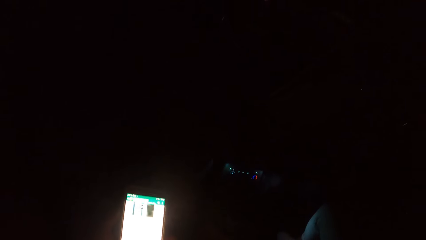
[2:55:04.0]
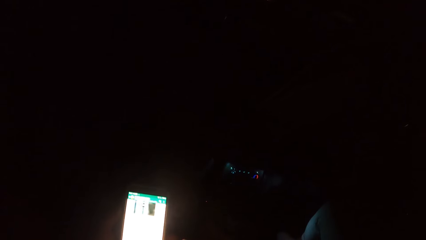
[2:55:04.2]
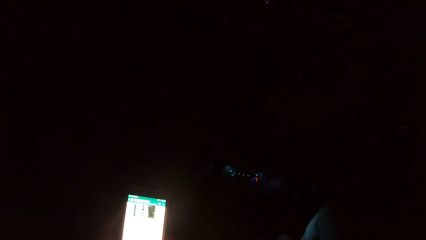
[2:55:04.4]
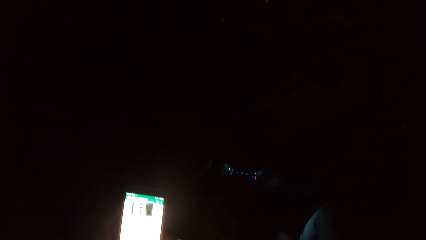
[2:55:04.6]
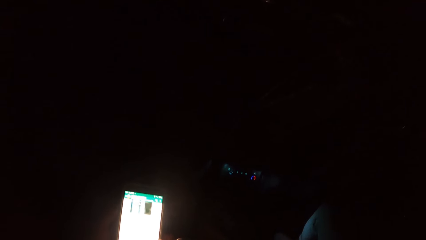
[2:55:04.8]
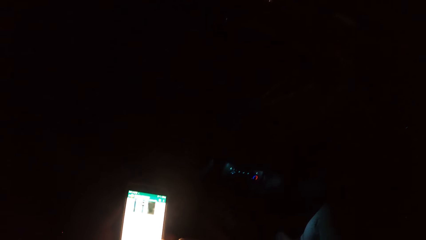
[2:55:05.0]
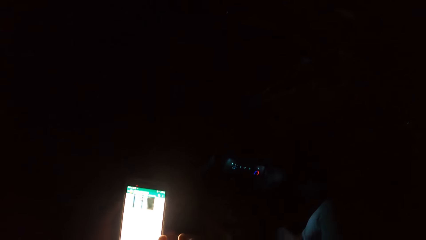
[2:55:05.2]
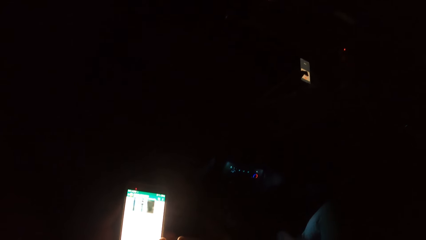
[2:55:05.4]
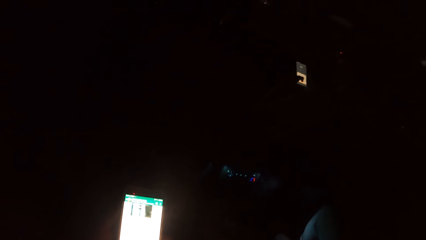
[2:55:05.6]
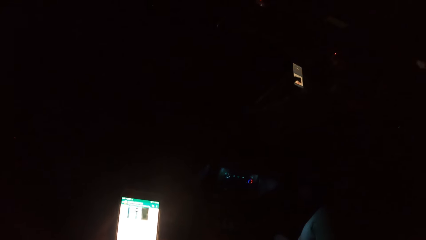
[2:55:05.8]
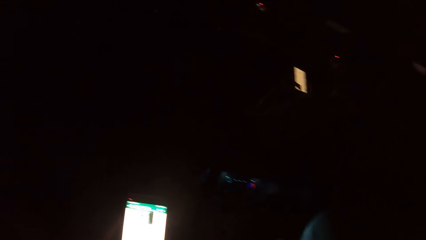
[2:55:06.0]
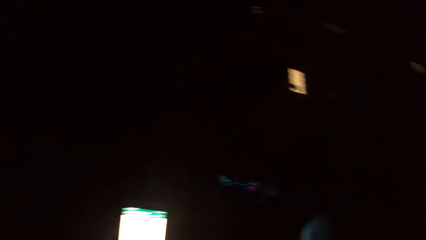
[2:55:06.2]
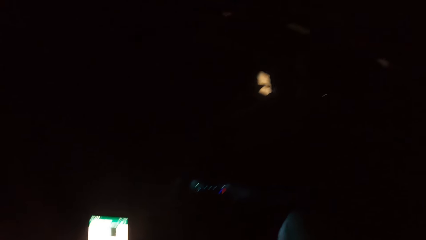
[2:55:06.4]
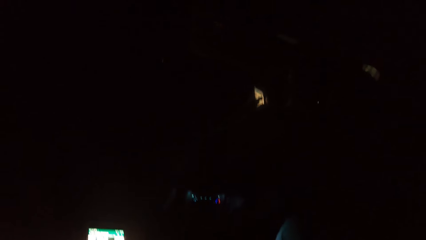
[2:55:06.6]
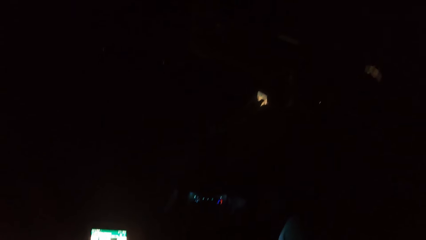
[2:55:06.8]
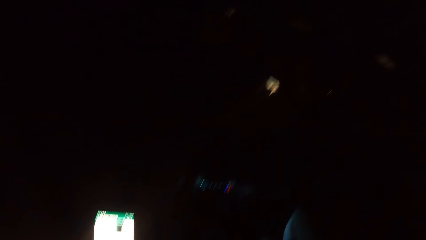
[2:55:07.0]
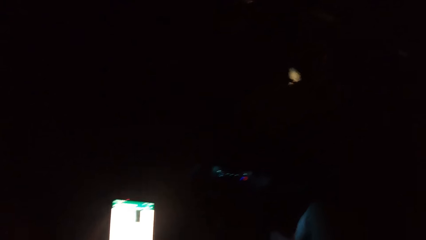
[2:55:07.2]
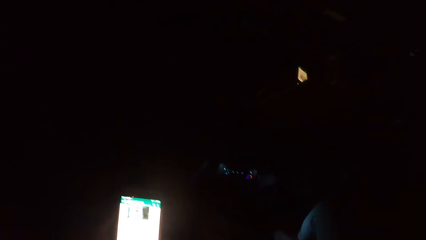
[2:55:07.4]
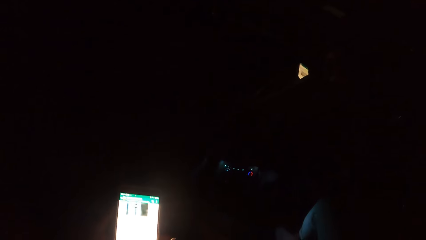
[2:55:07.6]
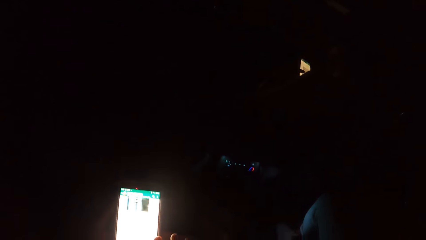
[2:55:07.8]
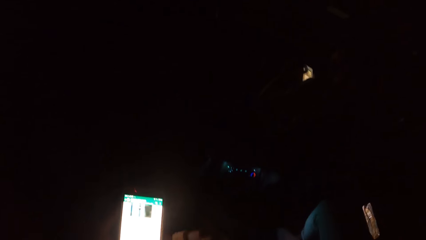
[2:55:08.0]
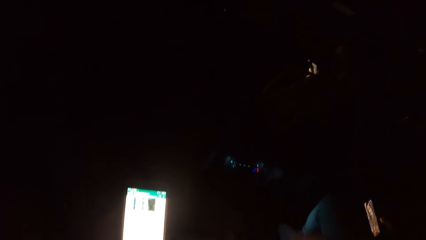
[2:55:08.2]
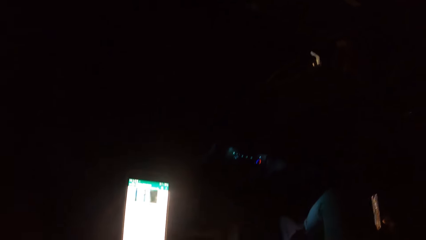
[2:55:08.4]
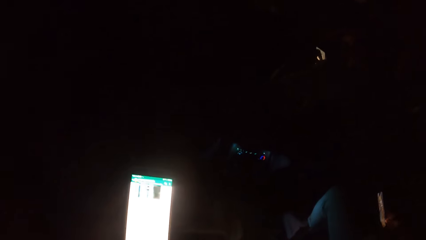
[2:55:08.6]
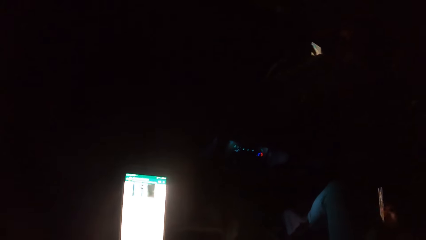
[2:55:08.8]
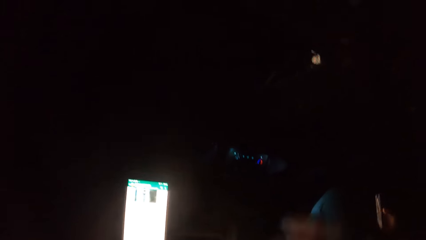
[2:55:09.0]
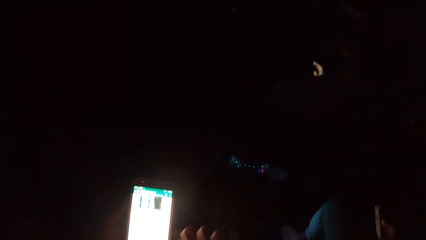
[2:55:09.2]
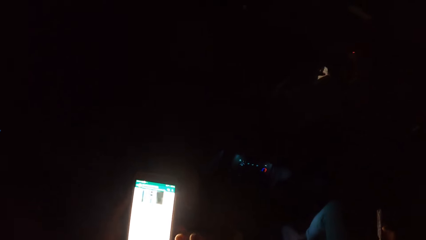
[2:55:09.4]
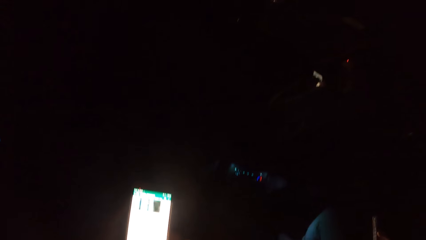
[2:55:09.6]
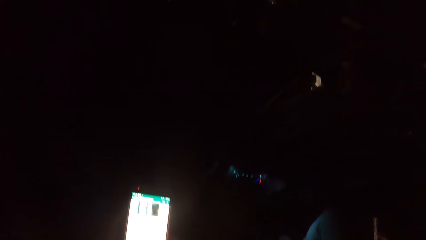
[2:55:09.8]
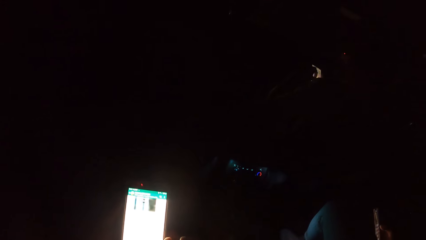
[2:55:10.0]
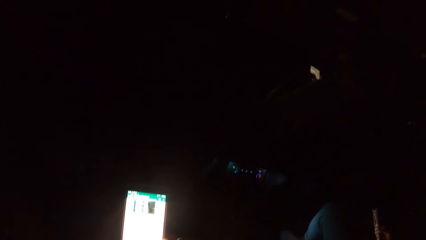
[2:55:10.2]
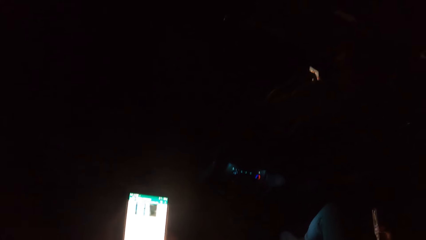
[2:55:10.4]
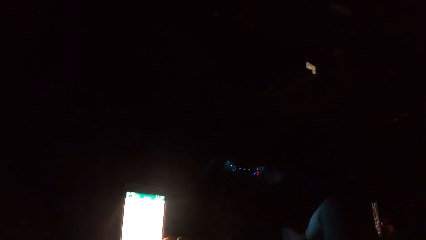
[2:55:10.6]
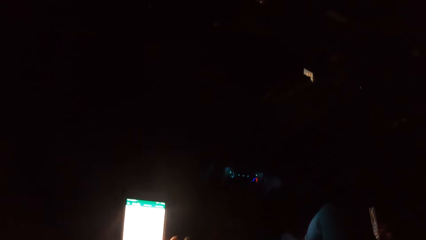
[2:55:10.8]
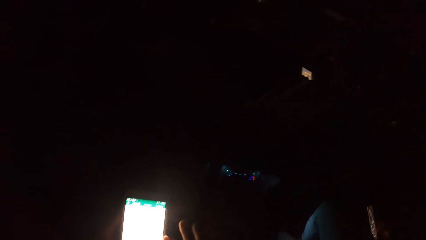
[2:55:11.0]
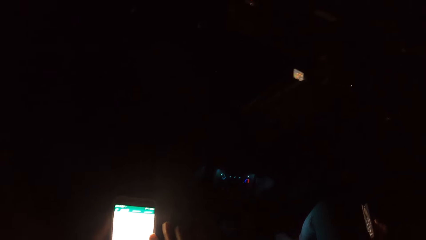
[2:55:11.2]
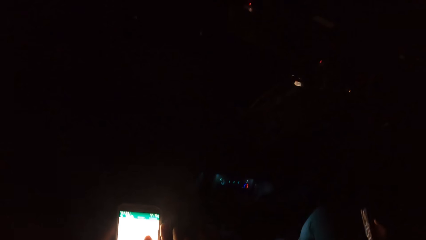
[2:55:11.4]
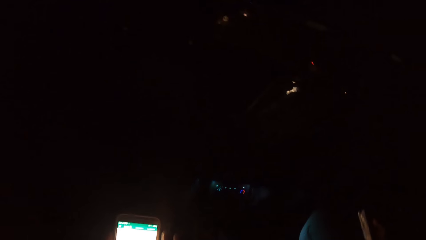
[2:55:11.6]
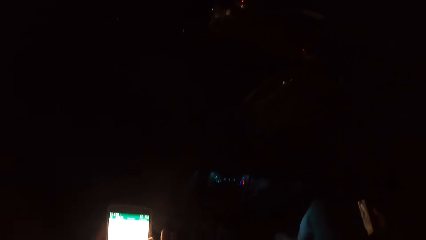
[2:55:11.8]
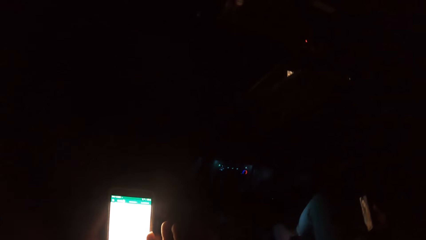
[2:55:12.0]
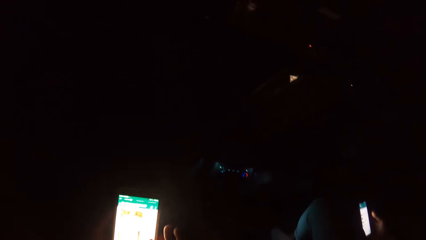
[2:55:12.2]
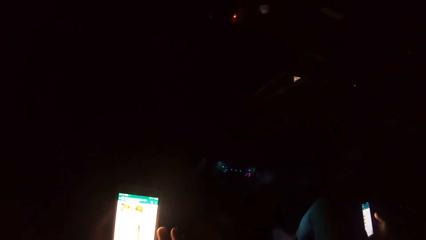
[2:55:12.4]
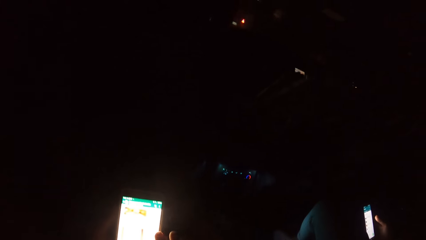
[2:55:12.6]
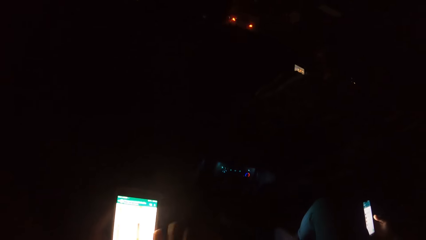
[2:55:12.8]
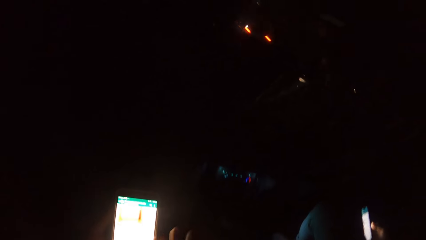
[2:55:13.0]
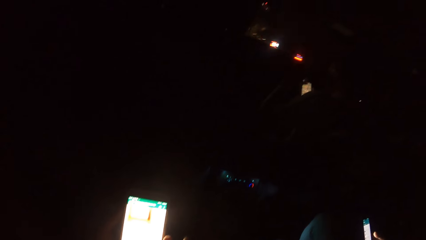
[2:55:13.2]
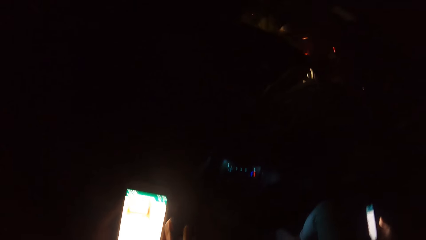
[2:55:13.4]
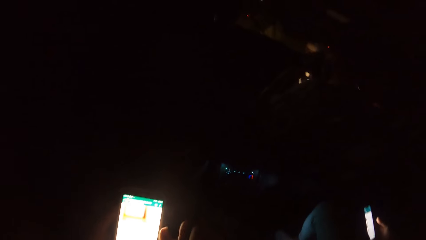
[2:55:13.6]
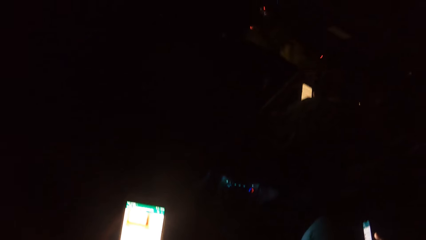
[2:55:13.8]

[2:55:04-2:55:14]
The man presses the phone with his left hand. The woman presses the phone with her right hand.

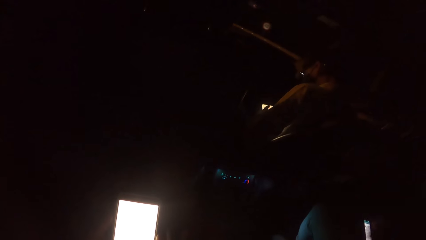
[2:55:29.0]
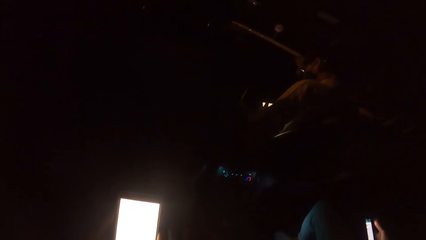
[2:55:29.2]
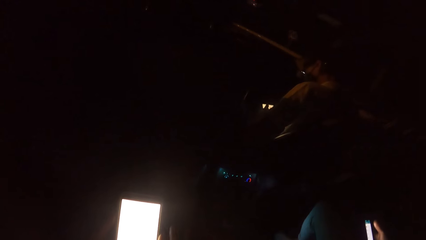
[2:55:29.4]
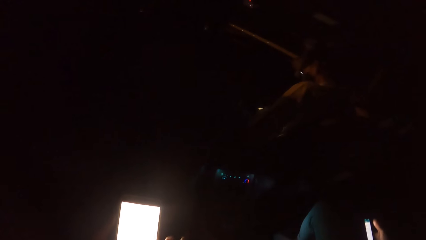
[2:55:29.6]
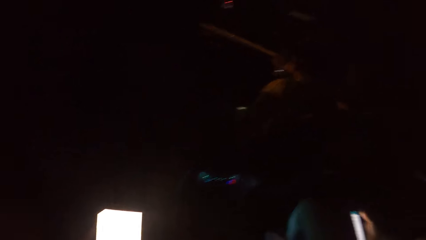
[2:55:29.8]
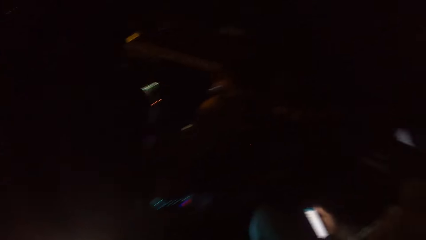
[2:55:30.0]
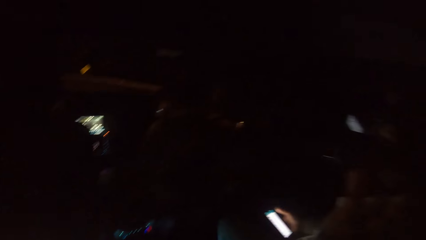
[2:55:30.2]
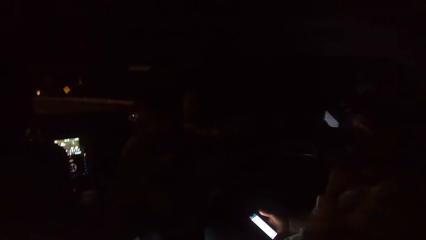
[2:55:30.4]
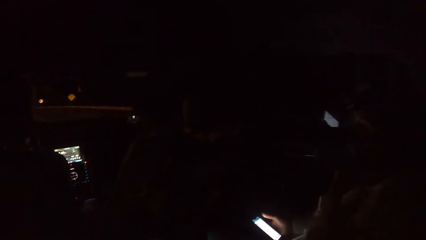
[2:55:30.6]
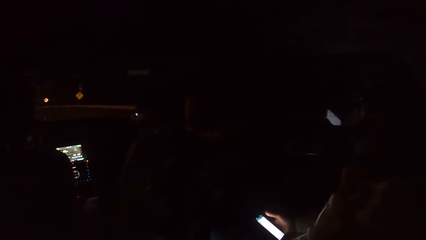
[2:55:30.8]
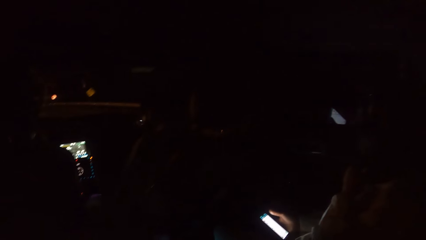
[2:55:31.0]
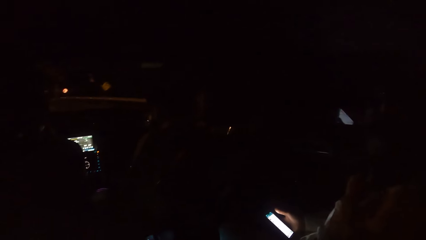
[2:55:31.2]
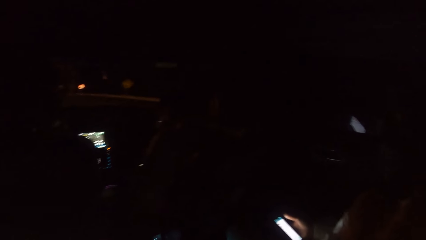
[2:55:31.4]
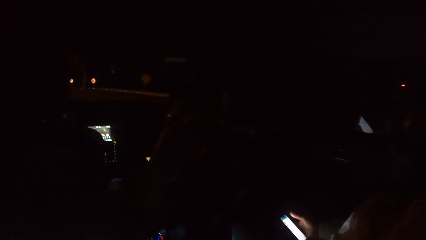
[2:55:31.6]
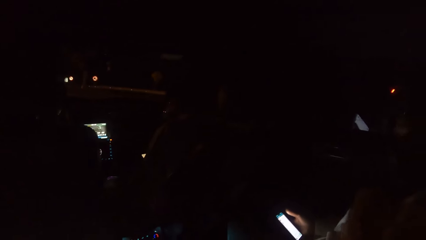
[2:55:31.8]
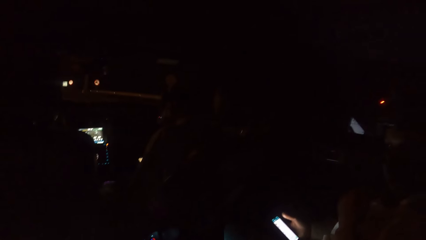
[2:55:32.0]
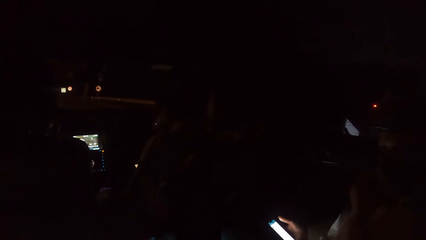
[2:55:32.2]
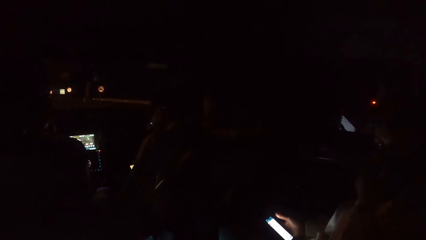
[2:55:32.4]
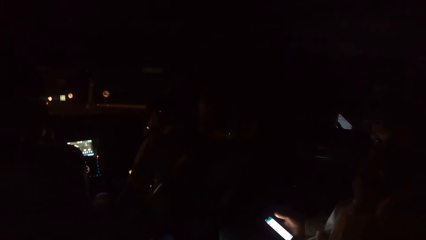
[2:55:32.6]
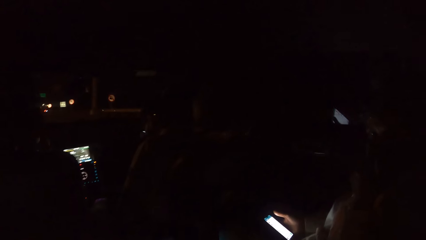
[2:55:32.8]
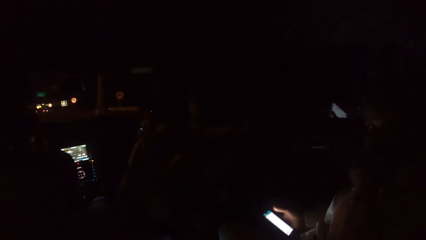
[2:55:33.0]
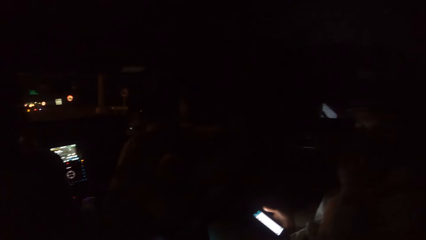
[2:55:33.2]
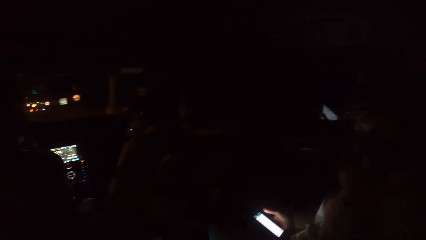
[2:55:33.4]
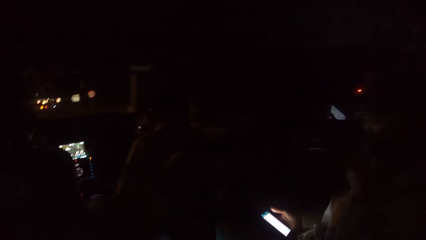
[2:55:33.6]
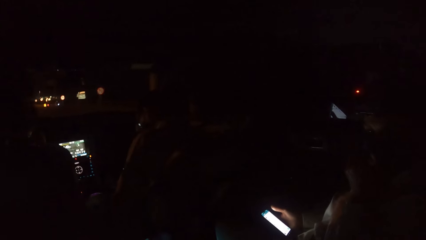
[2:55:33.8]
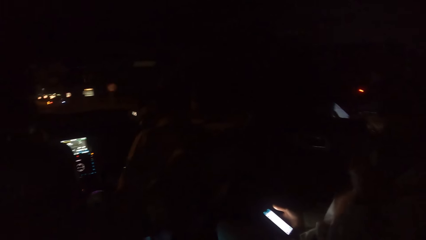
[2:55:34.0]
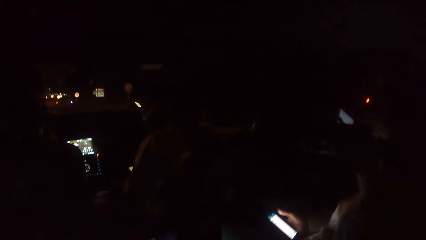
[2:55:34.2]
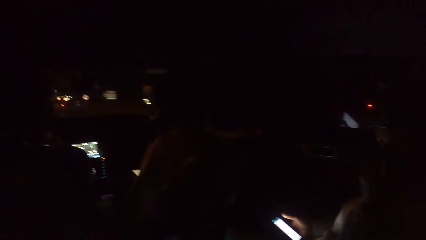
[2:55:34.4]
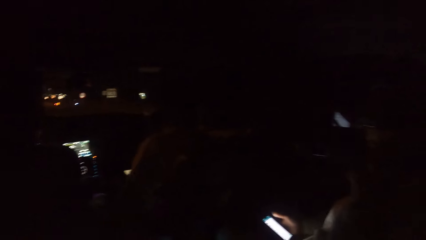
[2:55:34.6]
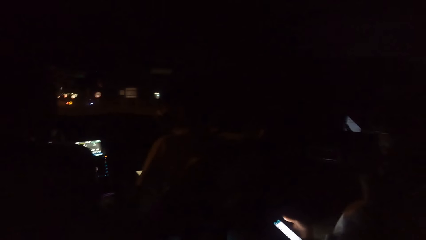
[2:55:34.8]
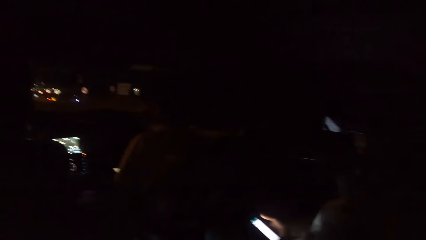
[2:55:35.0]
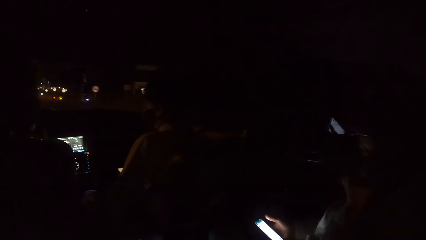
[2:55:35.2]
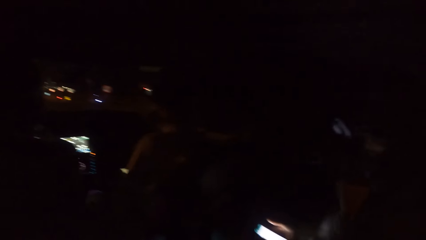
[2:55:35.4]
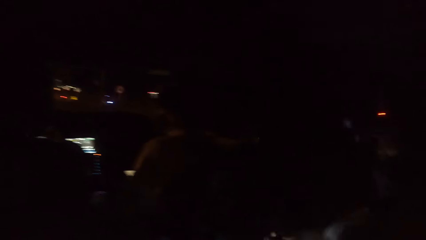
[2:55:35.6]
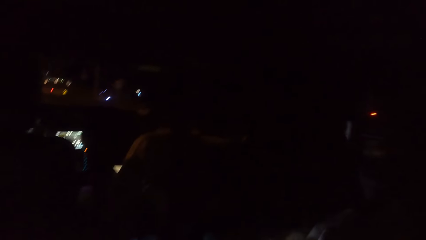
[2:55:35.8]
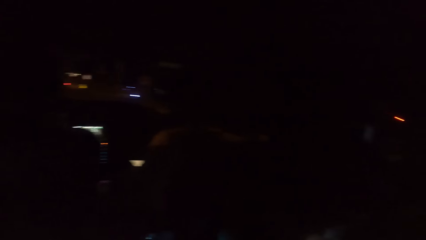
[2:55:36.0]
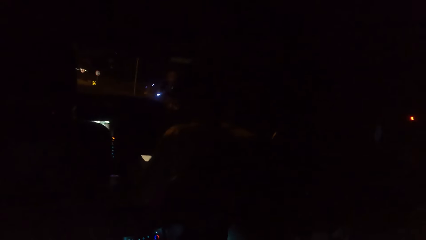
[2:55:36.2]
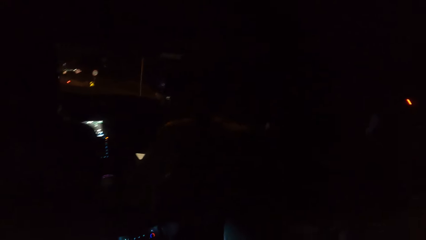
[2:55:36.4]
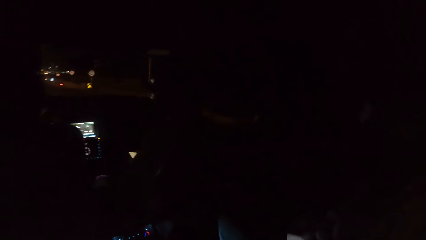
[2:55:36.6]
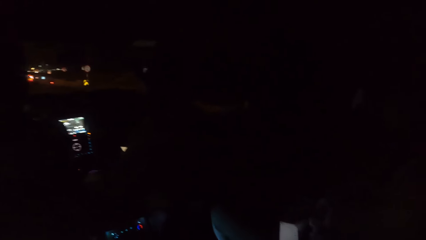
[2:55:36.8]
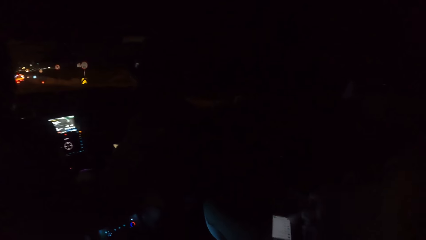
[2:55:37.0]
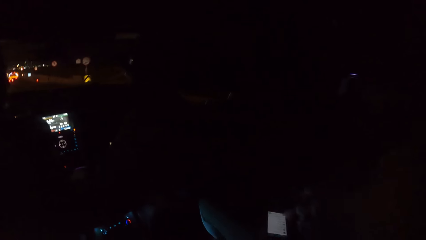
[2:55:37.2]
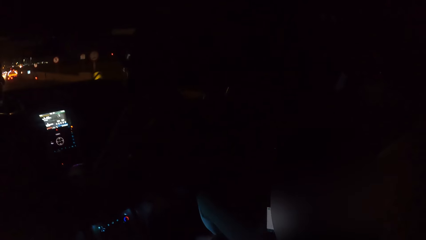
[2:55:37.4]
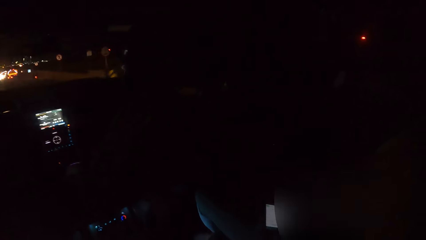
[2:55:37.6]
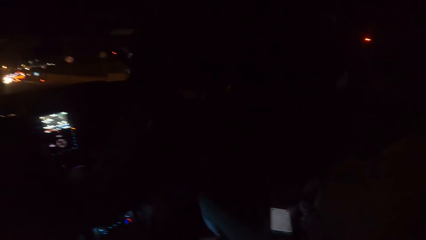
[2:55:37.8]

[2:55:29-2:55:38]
The camera wearer interacts with the woman. They look around.
